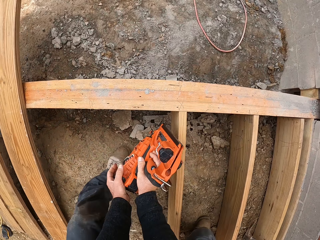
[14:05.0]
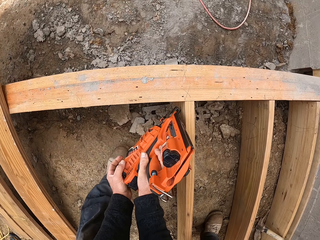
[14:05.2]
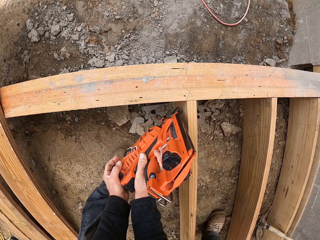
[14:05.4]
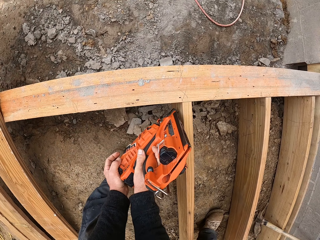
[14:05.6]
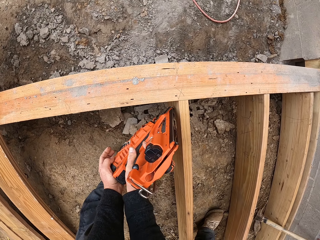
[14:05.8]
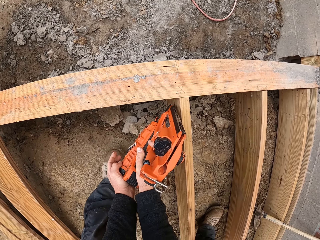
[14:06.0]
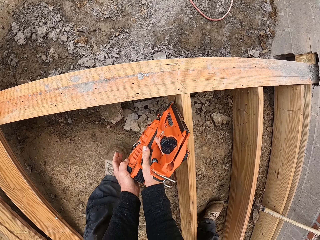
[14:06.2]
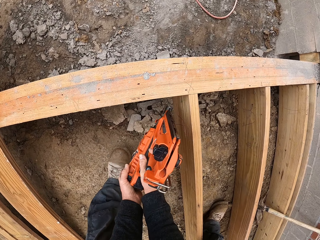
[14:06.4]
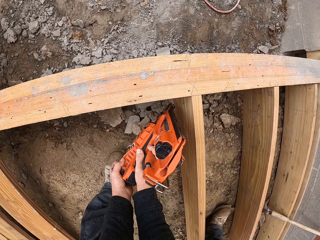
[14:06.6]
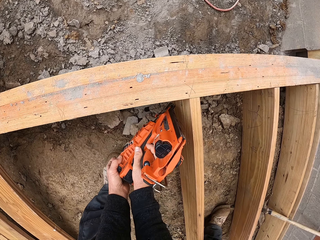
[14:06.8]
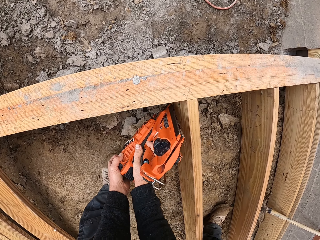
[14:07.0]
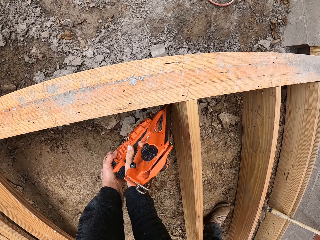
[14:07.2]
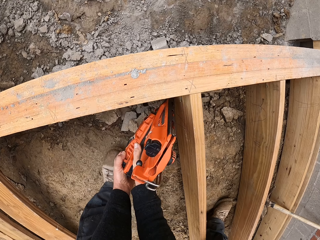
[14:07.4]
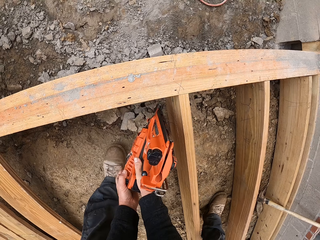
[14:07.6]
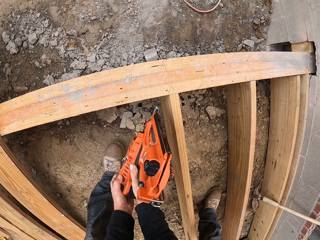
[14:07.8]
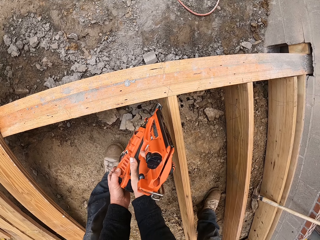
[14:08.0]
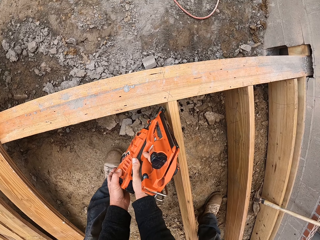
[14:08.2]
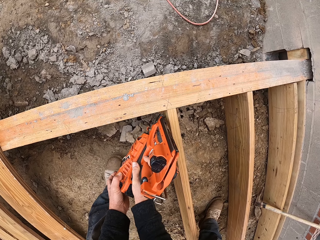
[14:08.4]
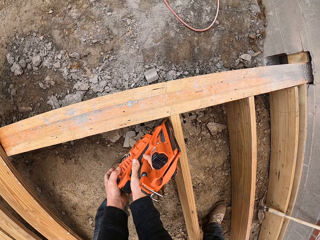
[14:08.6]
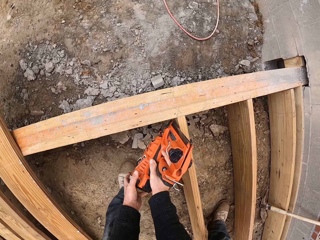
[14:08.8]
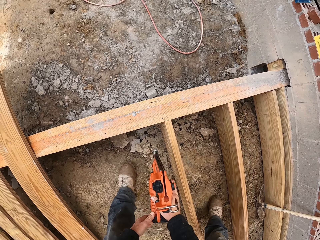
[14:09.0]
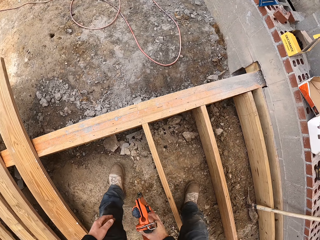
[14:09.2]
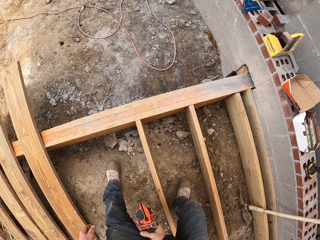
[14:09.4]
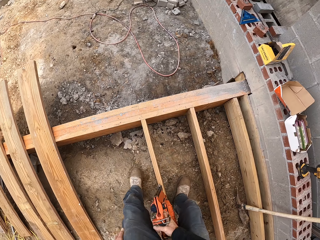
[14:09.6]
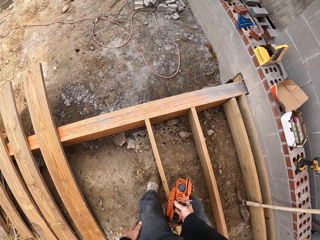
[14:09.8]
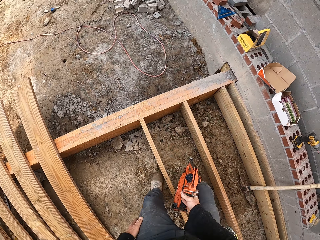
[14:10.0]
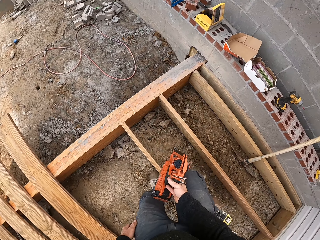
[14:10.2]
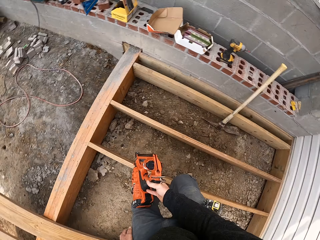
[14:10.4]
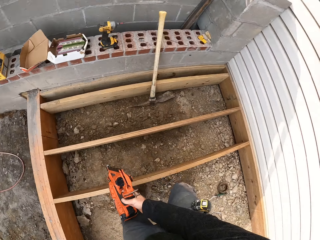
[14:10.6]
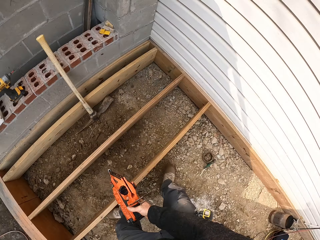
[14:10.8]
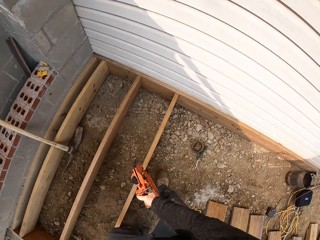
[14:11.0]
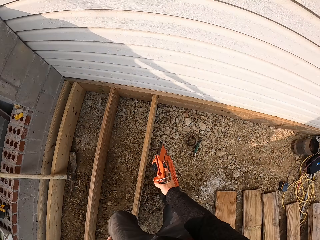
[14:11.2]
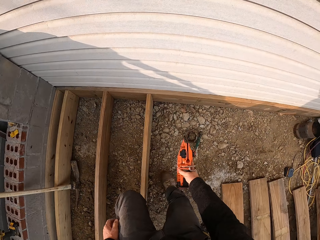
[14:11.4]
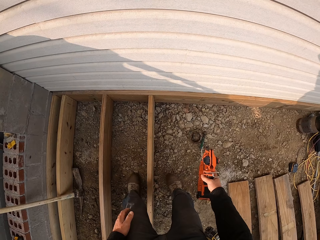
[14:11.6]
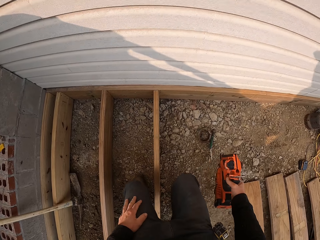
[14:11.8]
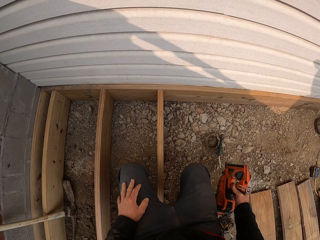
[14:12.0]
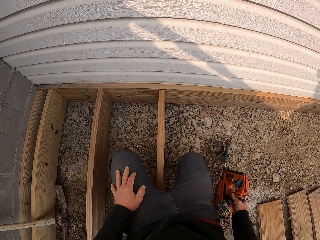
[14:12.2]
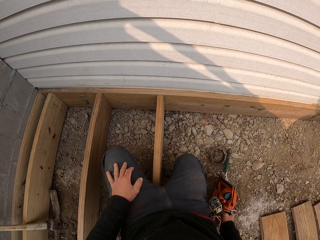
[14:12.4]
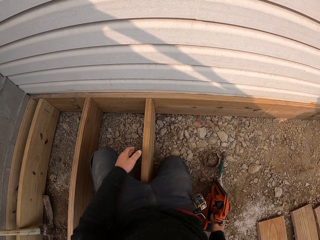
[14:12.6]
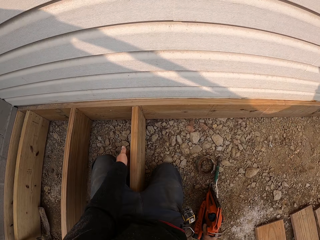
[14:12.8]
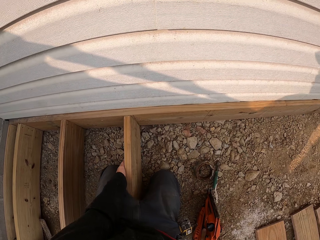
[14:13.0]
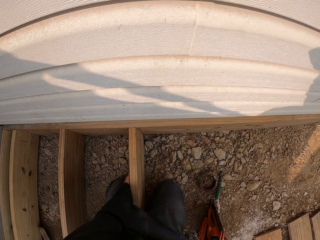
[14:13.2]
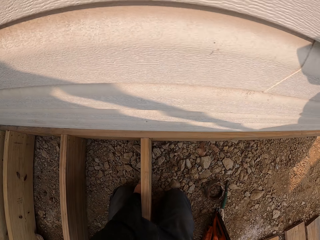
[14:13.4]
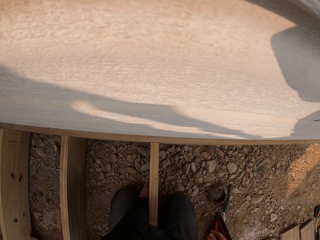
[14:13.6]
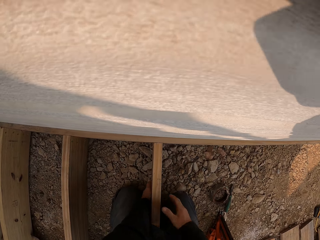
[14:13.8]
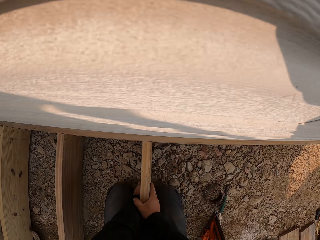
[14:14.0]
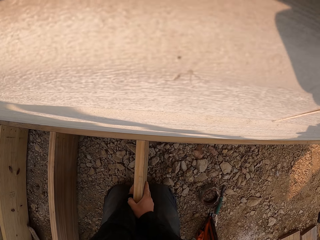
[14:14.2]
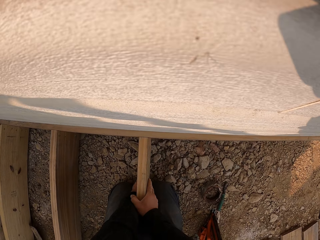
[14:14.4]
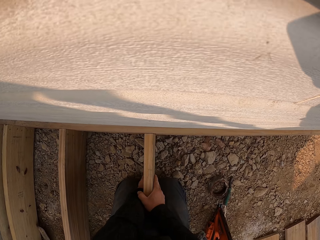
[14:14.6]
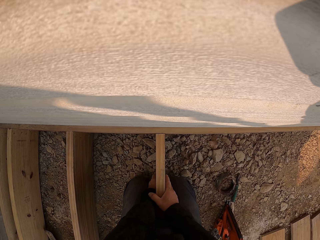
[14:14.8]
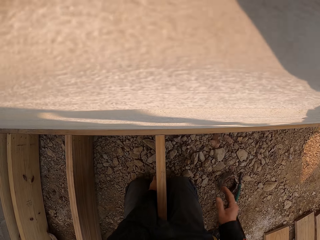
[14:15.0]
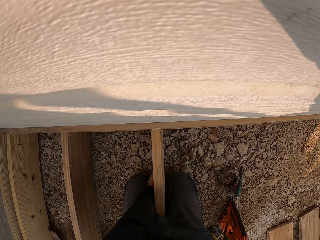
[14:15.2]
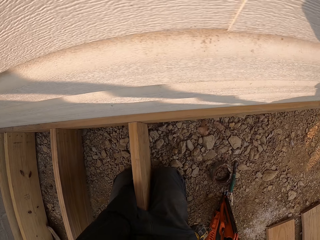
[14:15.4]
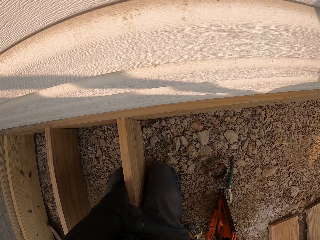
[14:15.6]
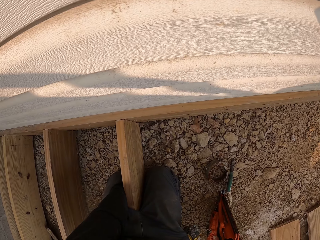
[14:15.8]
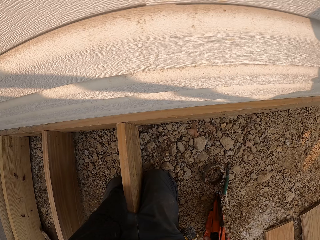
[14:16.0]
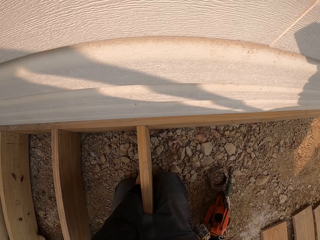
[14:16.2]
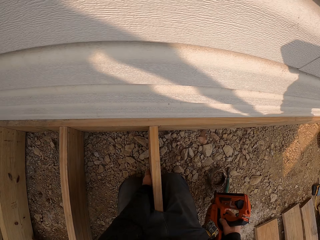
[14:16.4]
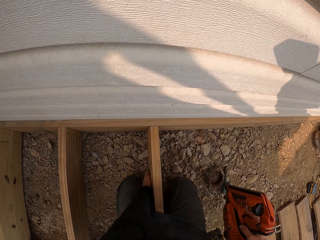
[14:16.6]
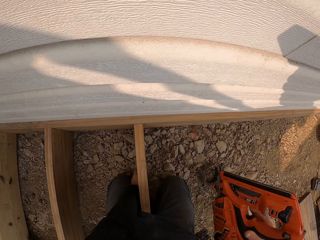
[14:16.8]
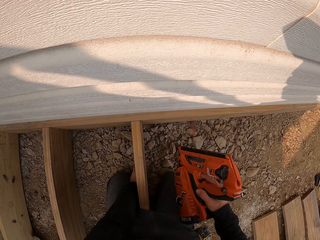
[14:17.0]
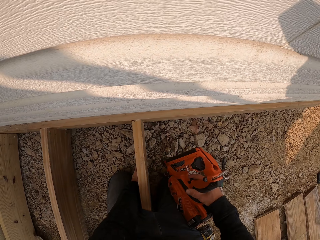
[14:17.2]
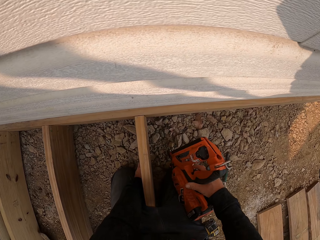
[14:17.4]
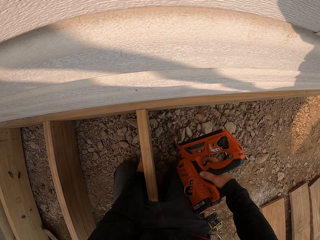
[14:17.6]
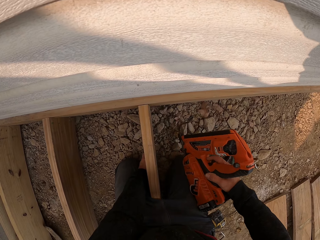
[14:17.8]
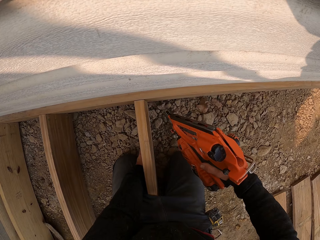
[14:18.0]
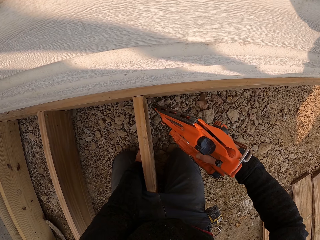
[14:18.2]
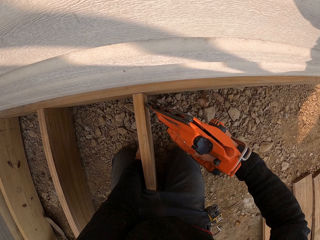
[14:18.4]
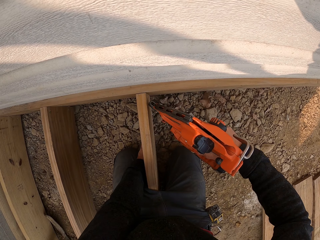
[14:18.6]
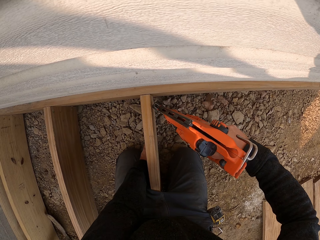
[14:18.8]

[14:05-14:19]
The camera wearer drills, pulls out the nail. They move. They sit. They kneel down. They join the wood frame. They take the nail gun.

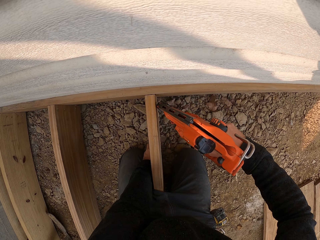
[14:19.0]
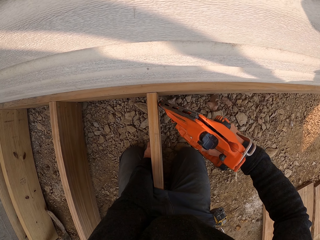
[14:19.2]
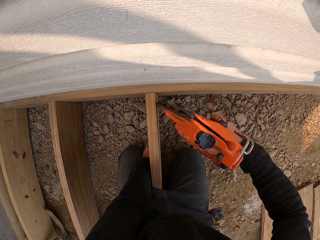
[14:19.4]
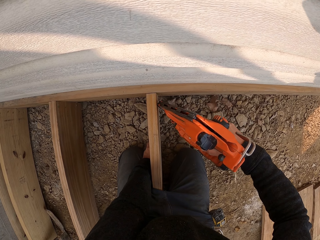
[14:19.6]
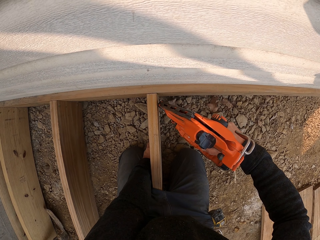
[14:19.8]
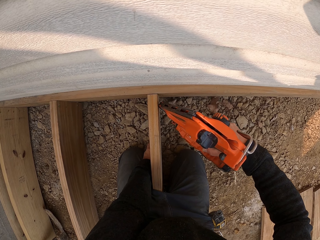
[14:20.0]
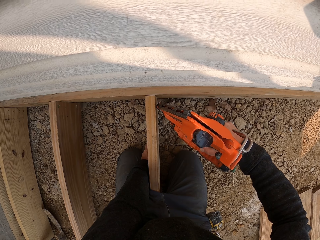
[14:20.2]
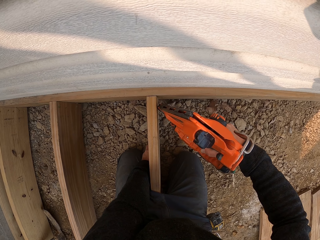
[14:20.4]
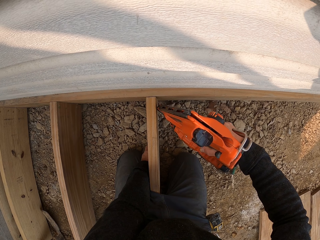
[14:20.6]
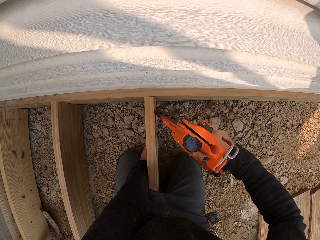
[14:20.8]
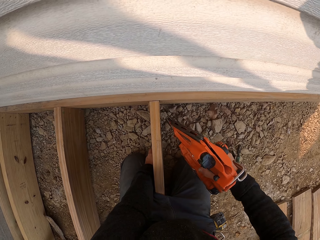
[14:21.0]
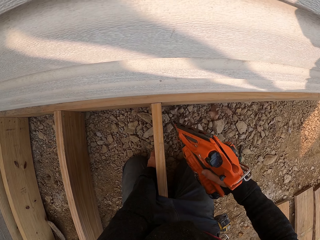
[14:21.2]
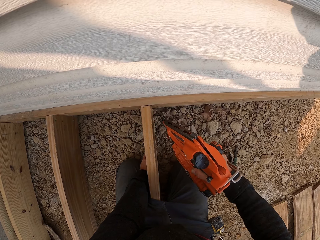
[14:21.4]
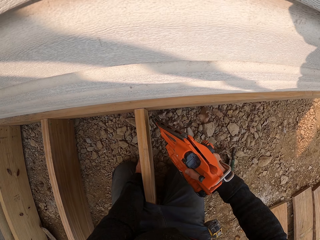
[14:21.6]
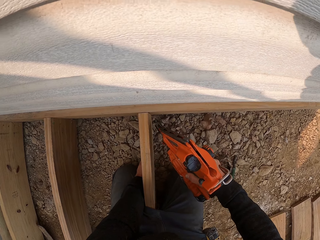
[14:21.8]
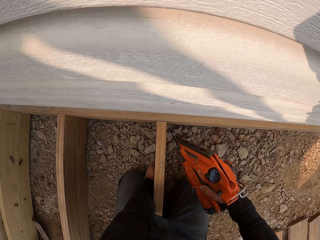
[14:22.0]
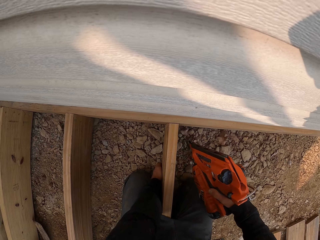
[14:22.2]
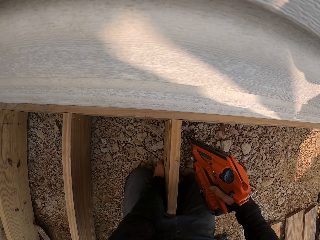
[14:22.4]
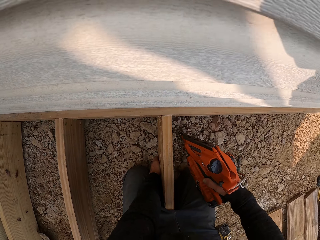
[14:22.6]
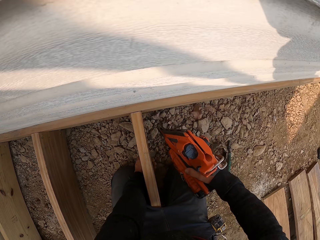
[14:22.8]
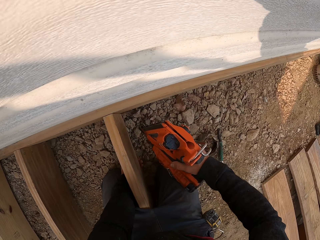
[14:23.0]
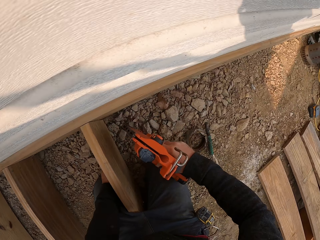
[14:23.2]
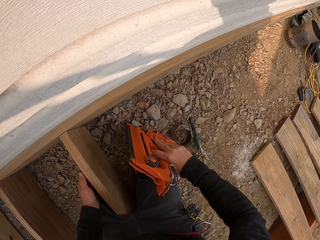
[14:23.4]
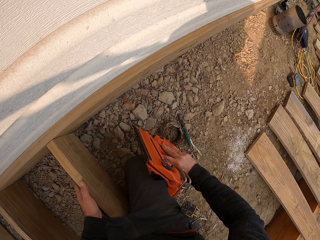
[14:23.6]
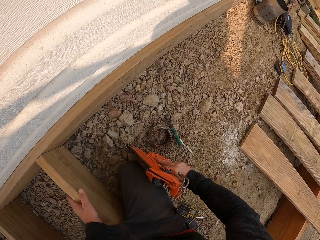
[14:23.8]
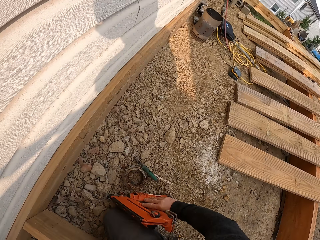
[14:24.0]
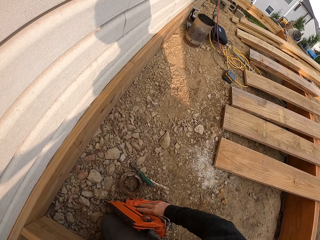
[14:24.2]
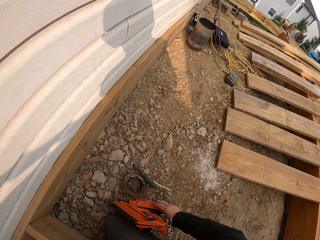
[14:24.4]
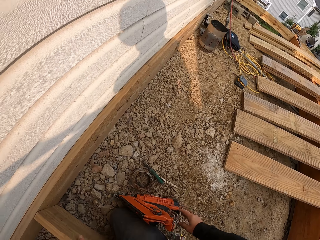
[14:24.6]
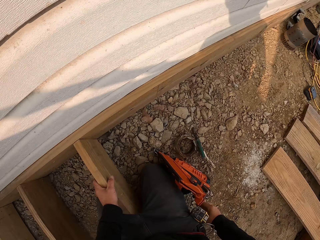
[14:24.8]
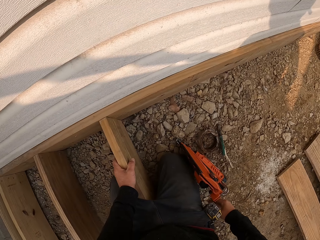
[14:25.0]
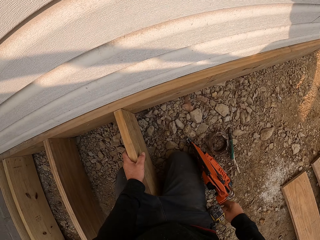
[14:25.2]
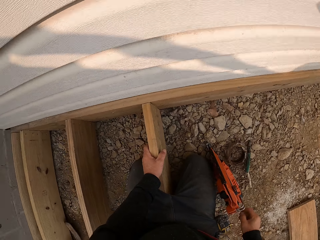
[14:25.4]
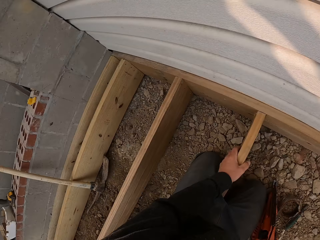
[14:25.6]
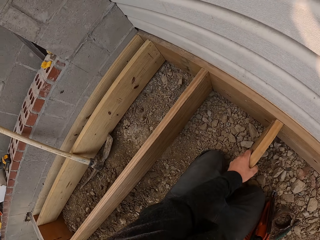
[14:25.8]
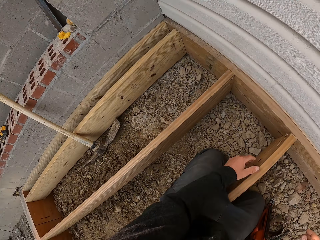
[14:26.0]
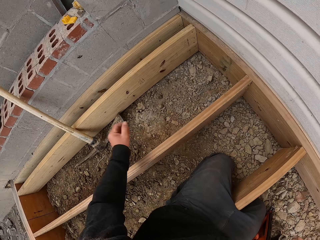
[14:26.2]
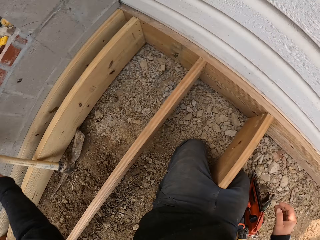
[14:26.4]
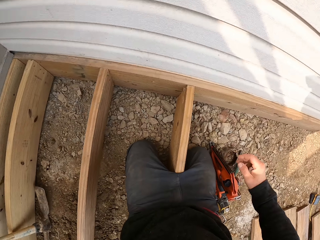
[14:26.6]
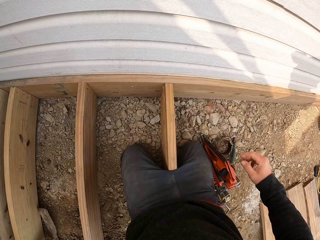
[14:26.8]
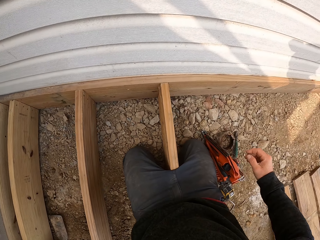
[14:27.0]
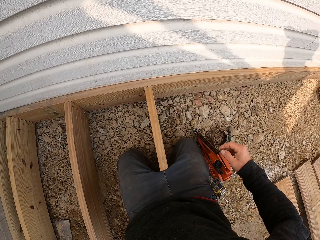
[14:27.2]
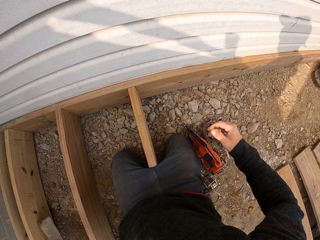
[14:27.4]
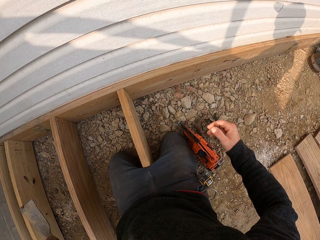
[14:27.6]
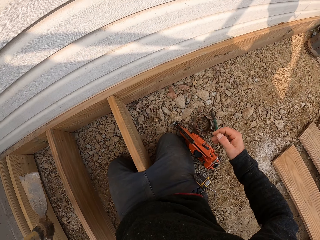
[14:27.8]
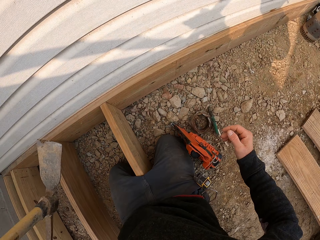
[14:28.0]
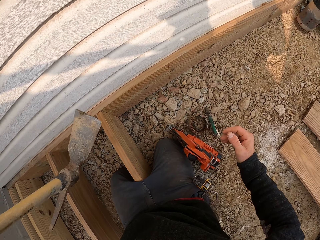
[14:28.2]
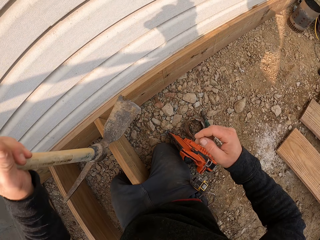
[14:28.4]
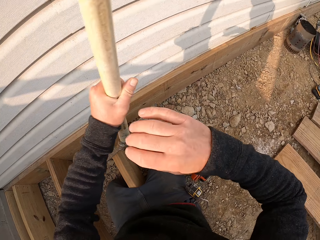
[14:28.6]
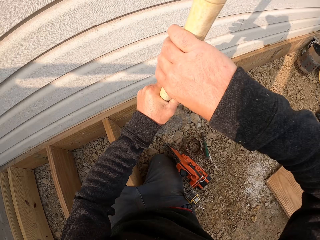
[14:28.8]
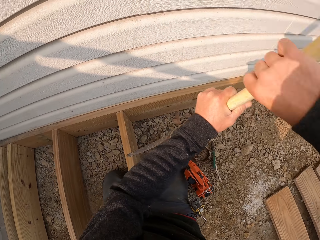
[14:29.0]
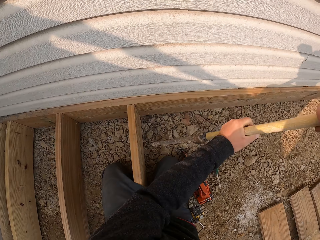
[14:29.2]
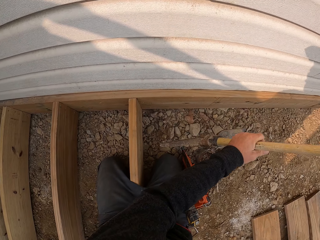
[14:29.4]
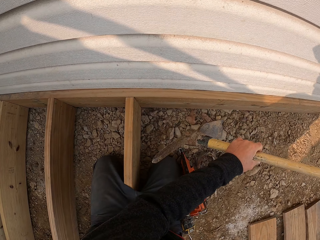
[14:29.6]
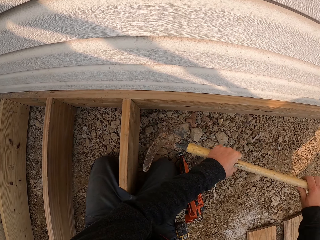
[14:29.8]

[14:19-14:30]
The camera wearer drives the nails in the wood. They drill. They put down the nail gun. They look around, touch the wood. They take the mattock.
